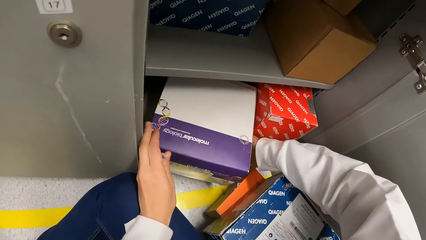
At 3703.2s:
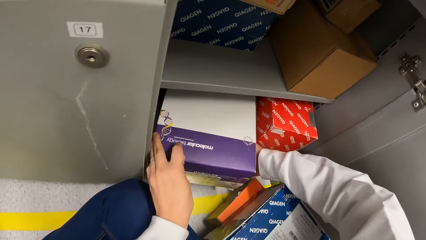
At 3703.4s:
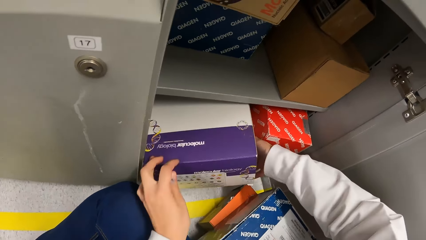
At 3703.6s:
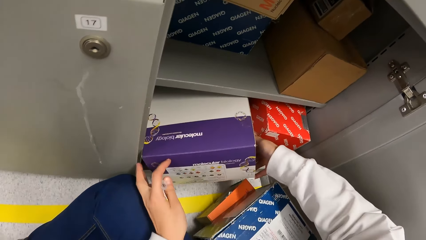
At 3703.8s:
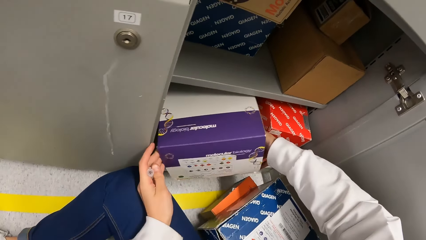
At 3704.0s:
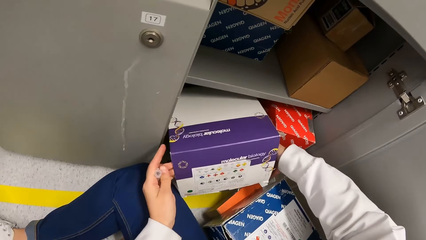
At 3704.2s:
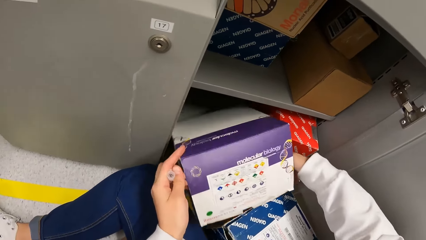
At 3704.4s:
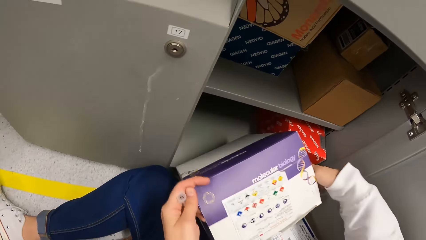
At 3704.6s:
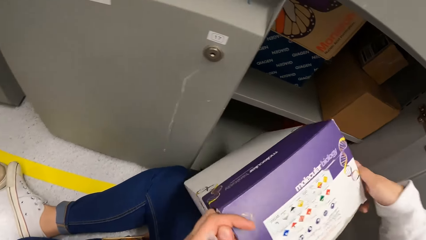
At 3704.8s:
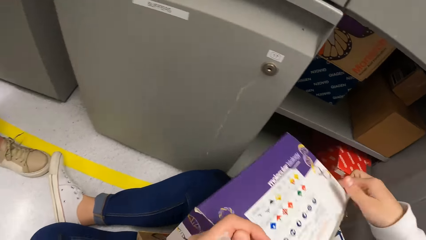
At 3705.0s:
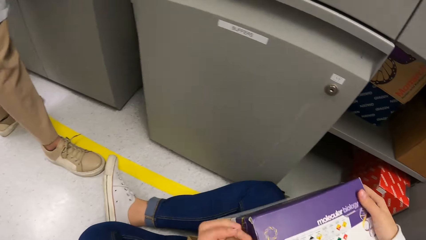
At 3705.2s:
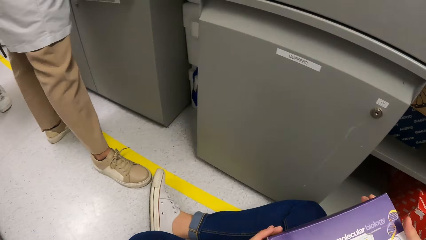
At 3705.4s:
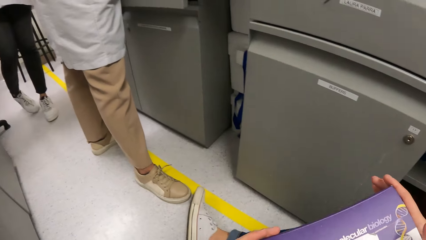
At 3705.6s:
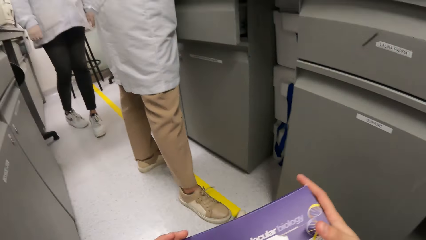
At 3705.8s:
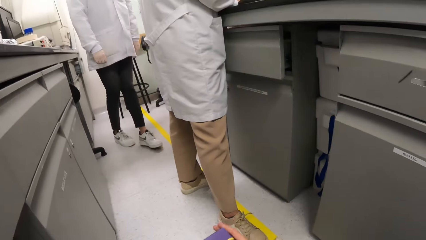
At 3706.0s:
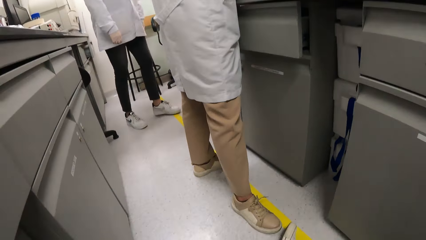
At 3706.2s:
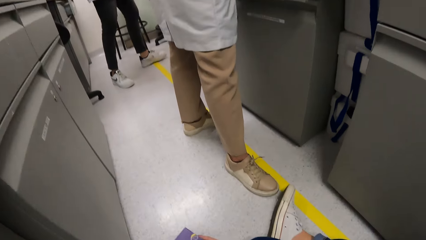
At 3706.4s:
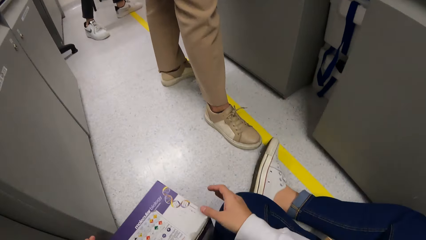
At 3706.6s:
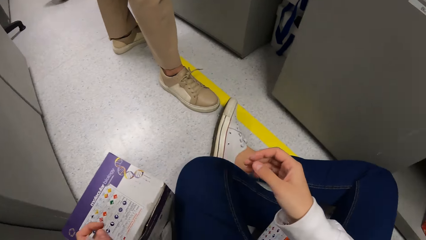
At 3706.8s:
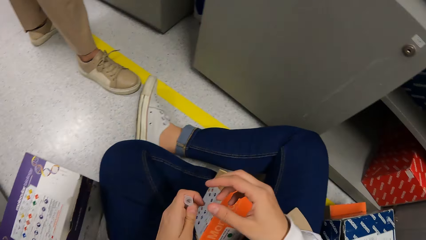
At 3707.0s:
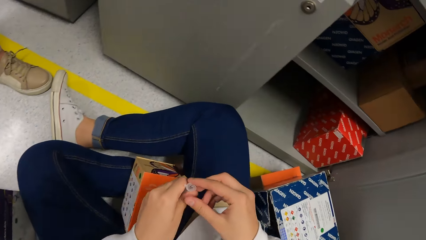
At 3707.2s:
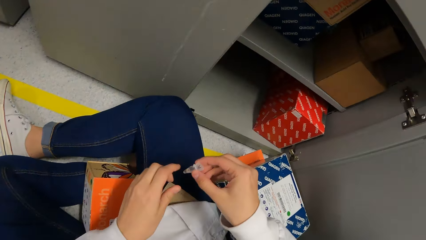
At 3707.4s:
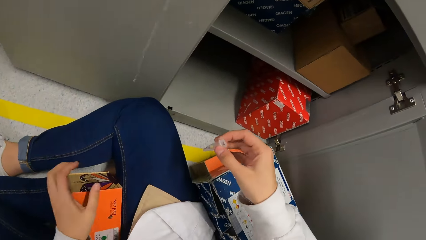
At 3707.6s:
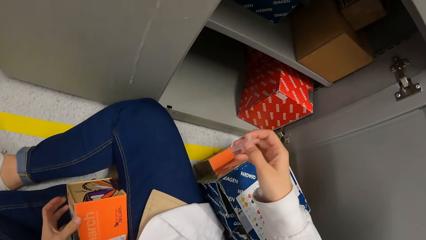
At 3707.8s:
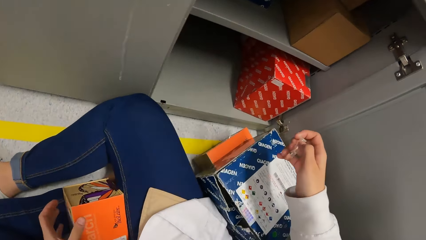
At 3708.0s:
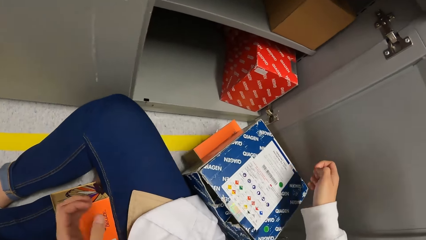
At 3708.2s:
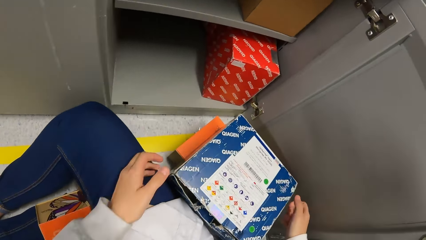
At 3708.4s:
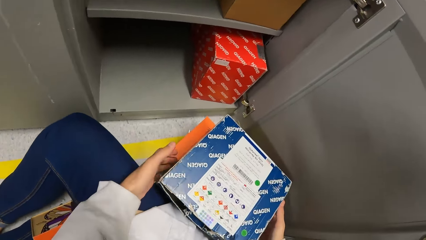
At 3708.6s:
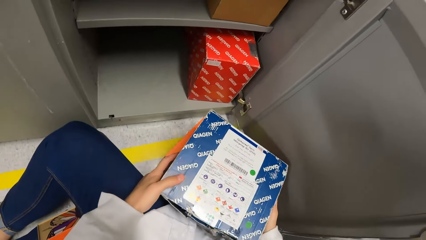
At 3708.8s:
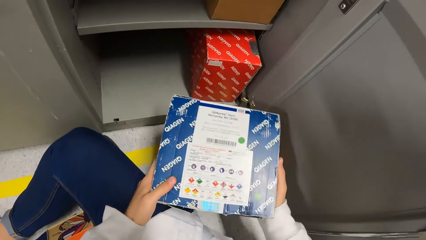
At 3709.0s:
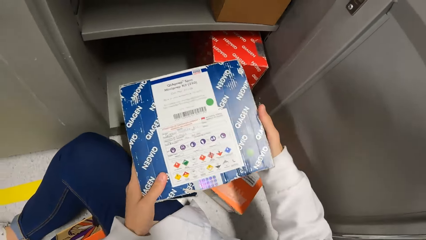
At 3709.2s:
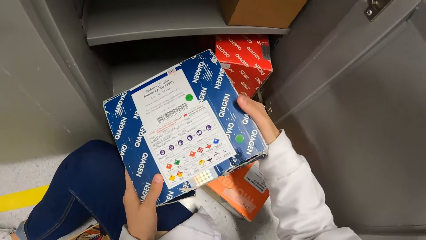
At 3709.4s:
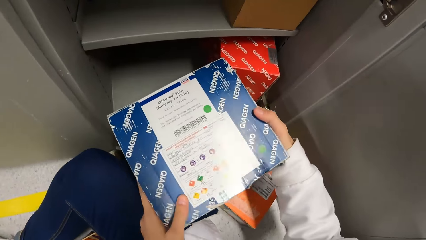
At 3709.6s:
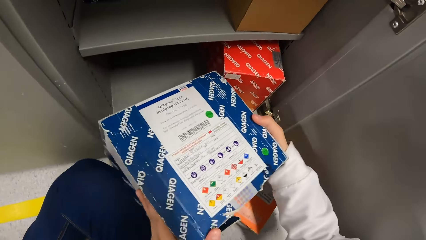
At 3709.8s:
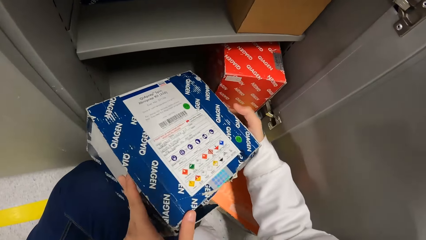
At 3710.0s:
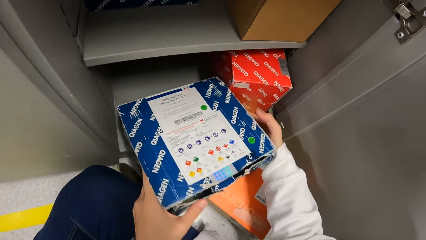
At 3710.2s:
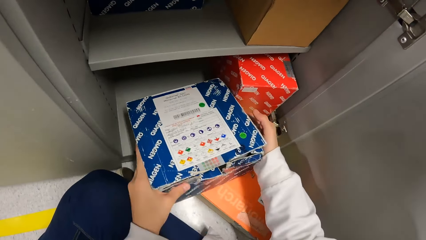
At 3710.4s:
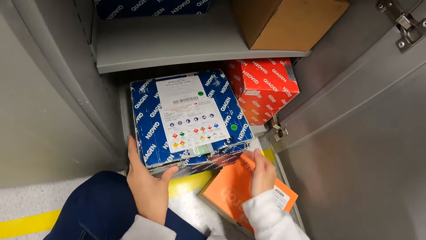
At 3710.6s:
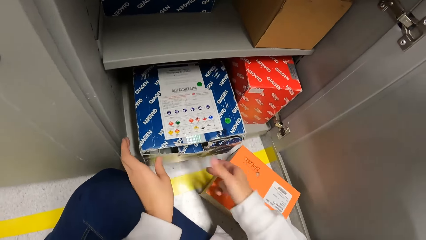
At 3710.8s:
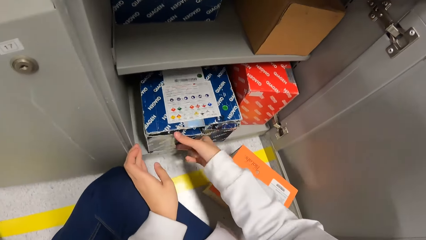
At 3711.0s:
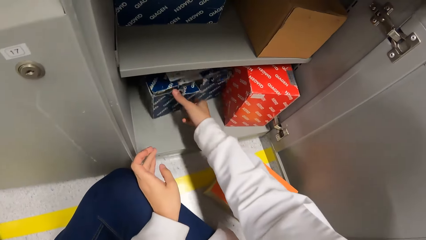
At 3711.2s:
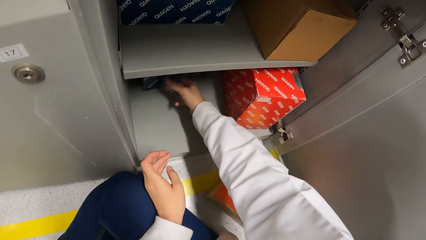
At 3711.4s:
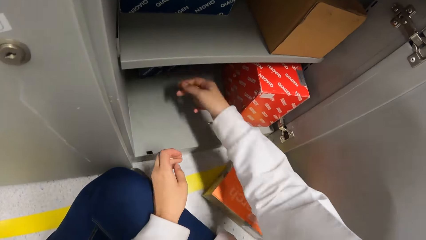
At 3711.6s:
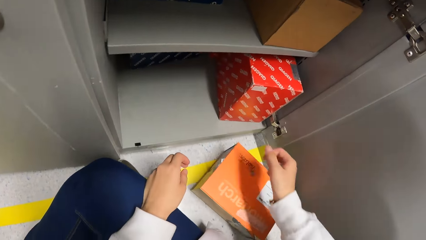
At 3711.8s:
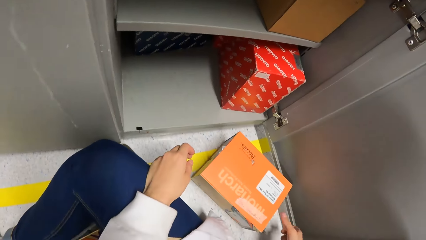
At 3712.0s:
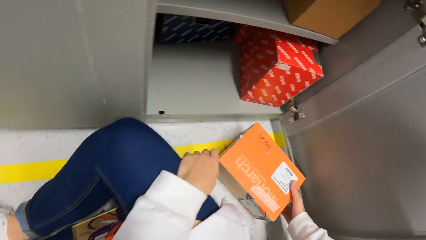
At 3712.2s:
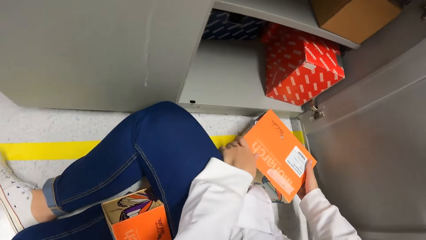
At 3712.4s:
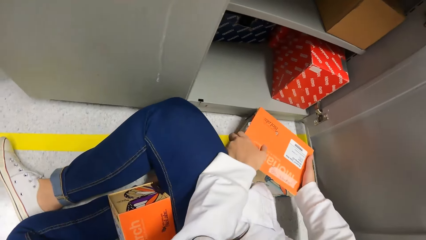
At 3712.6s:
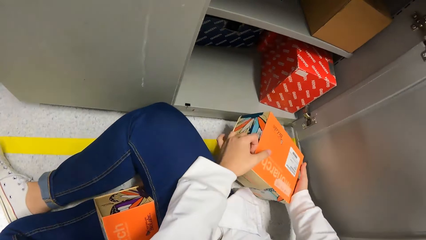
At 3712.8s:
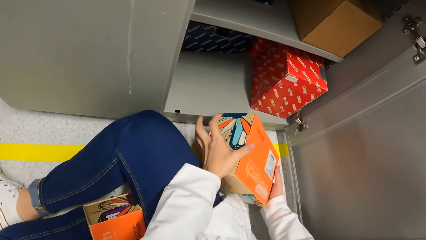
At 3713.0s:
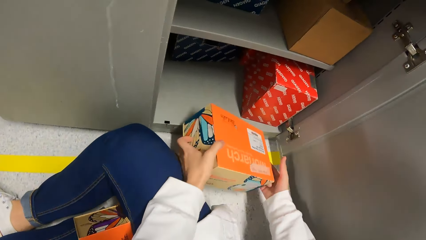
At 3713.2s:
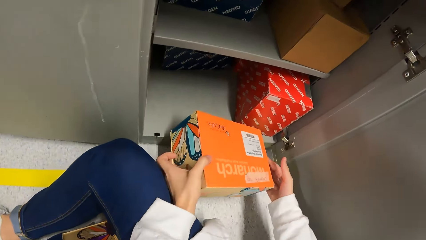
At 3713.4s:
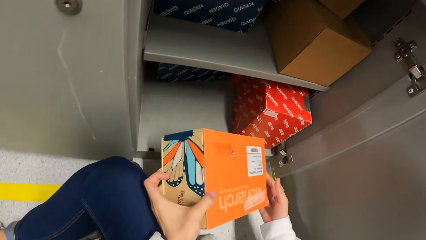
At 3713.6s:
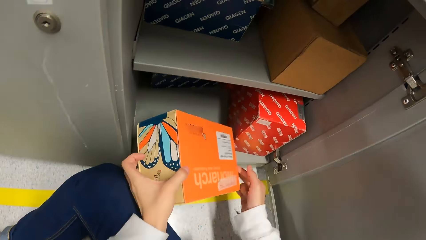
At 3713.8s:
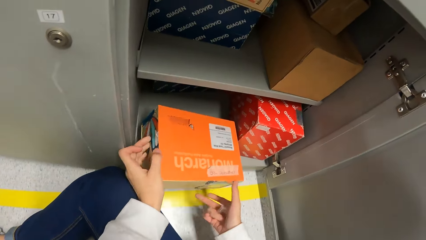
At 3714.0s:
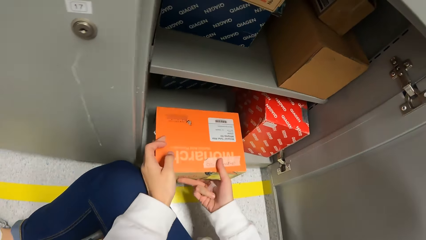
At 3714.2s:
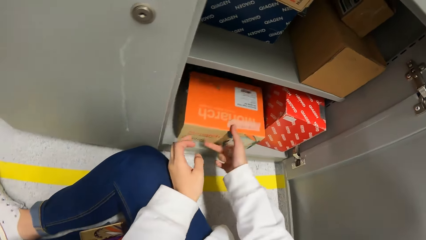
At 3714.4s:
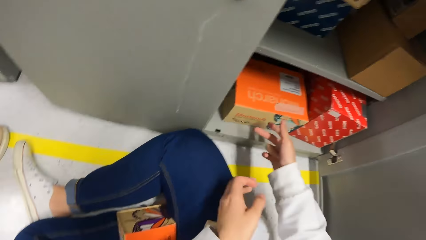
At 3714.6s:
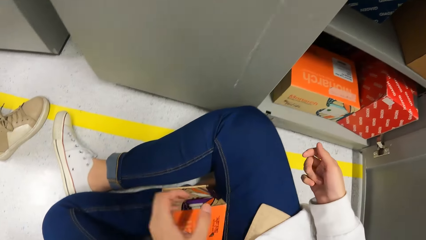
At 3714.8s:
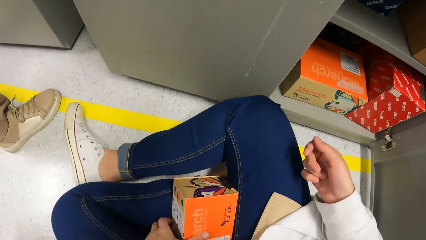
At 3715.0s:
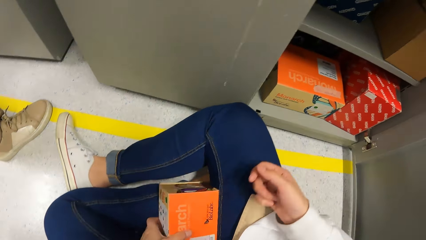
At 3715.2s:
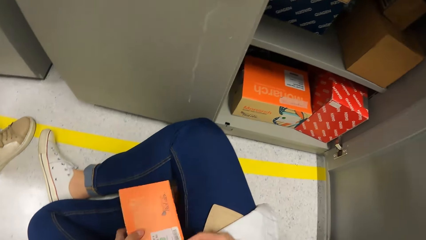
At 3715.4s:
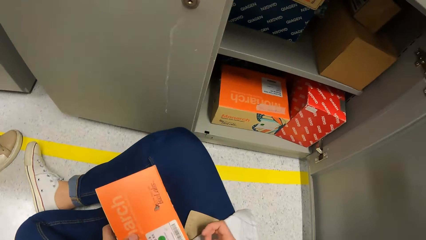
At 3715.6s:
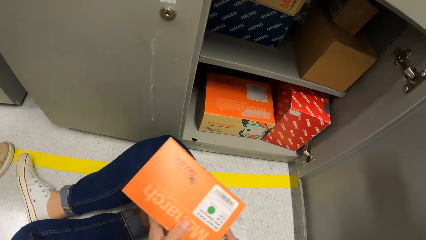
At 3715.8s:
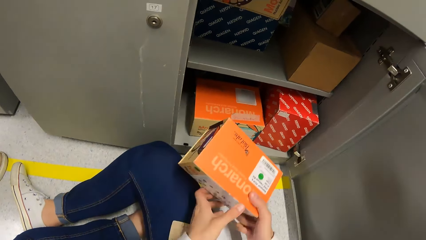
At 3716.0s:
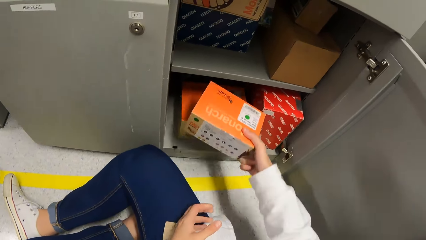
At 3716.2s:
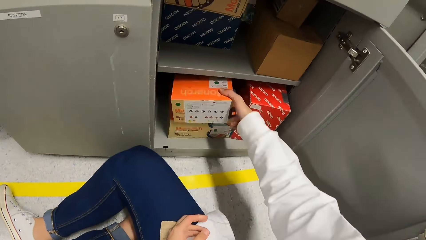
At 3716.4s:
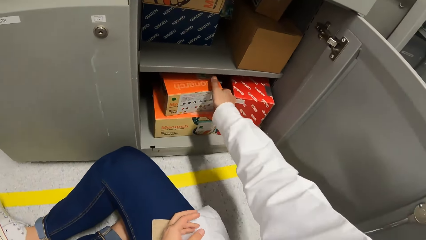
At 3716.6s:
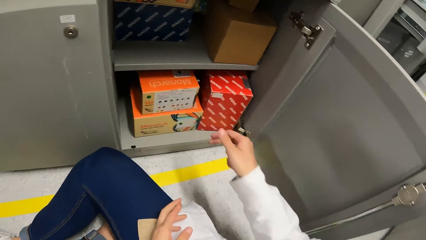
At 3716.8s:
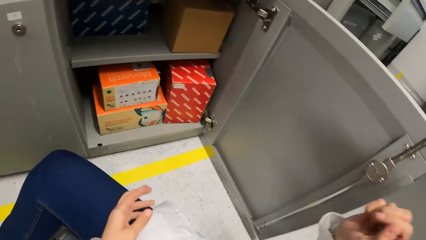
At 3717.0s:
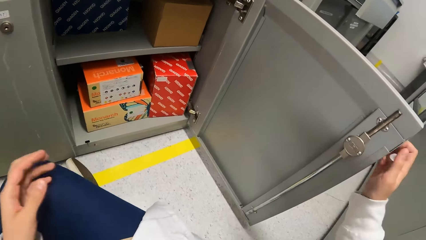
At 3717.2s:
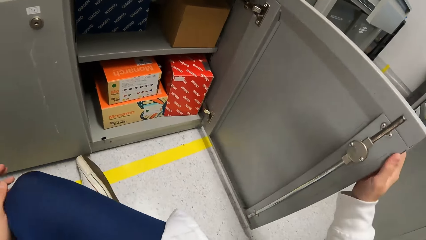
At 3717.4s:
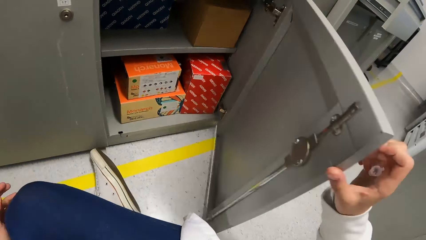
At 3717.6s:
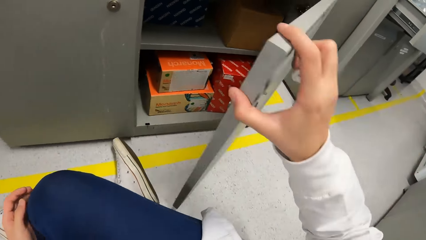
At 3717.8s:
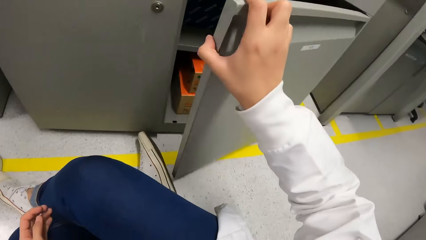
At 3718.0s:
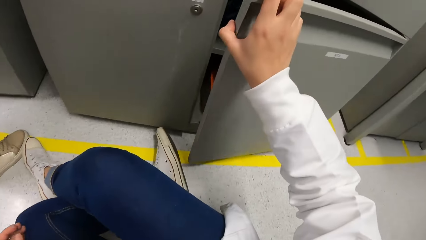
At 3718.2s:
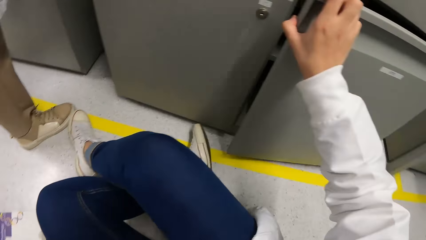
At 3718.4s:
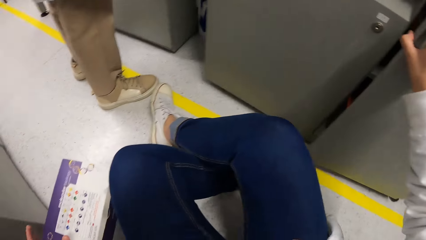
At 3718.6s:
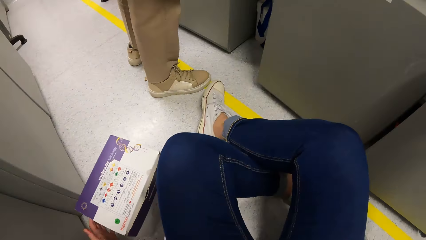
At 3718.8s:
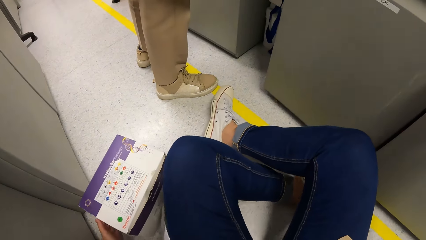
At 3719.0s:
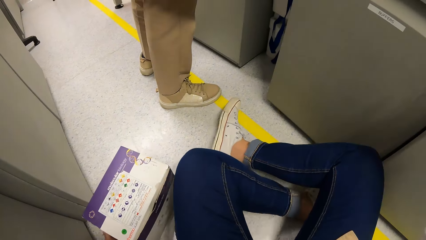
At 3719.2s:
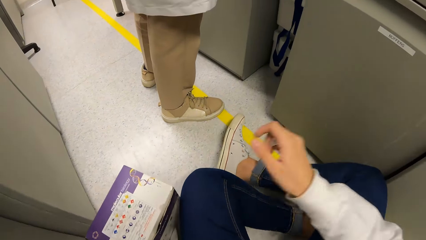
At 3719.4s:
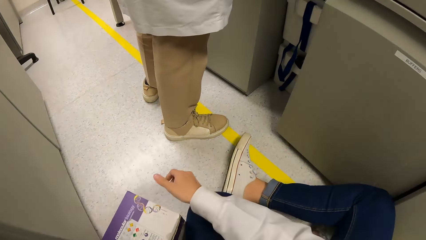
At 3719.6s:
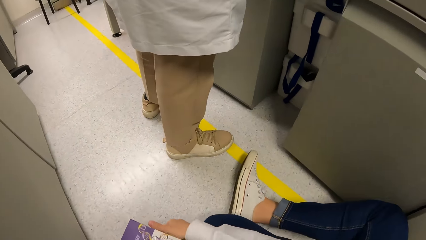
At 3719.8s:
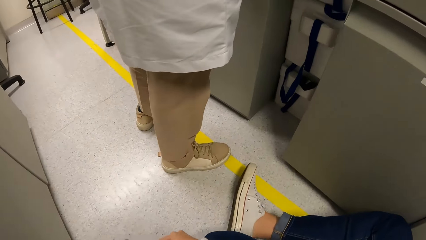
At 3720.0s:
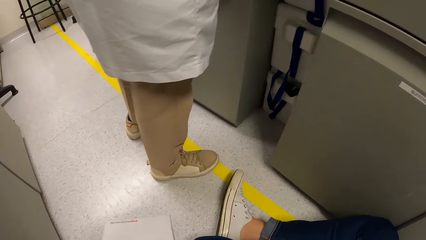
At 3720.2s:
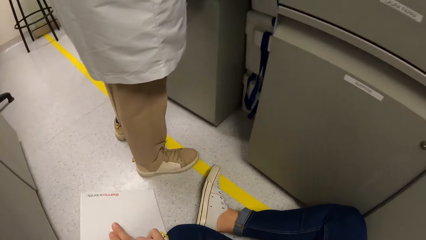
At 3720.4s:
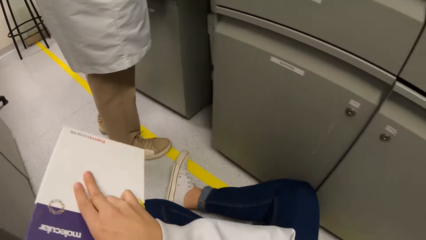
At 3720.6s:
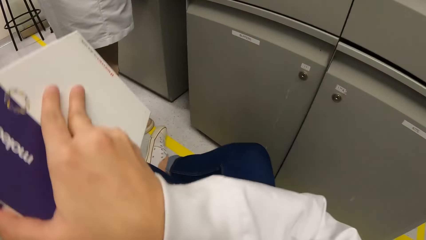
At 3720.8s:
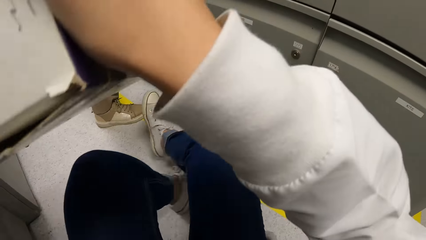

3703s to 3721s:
The camera wearer picks up a box. They put the box on the floor. They exchange a dropper to the right hand. They lift a box on the floor. They put the box in the cabinet. They lift a box on the floor. They put the box in the cabinet. They pick up a box. They put the box in the cabinet. They close the cabinet door. They pick up a box on the floor.
